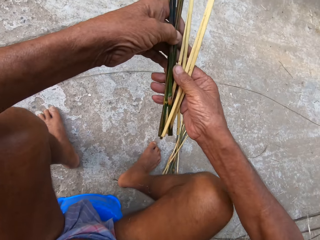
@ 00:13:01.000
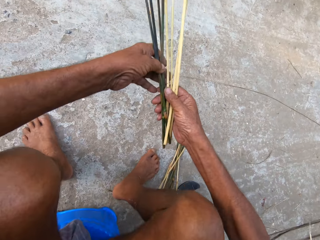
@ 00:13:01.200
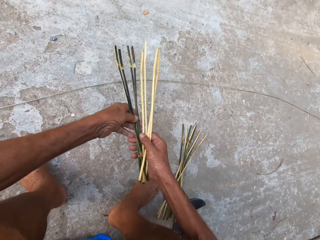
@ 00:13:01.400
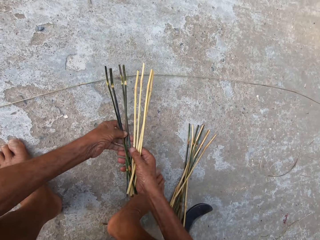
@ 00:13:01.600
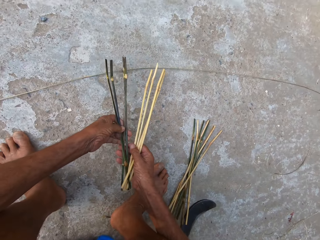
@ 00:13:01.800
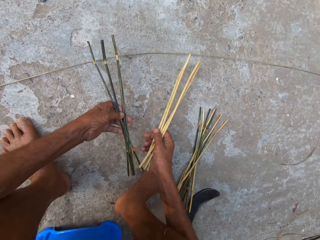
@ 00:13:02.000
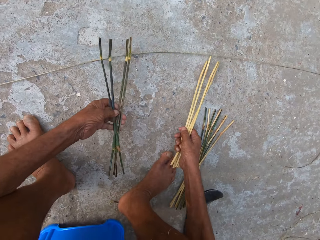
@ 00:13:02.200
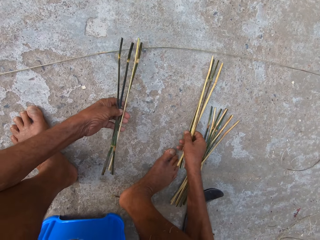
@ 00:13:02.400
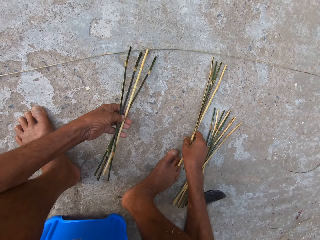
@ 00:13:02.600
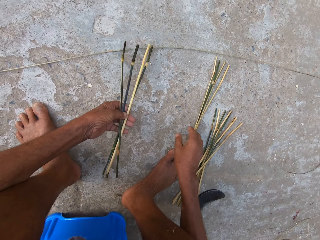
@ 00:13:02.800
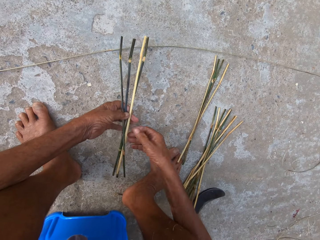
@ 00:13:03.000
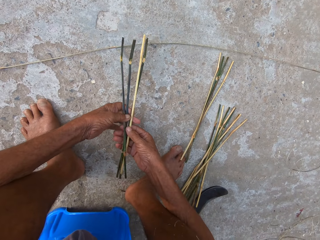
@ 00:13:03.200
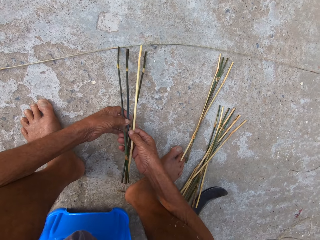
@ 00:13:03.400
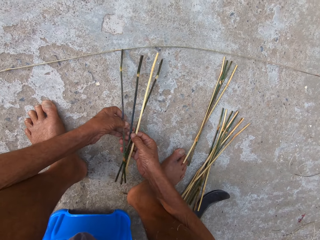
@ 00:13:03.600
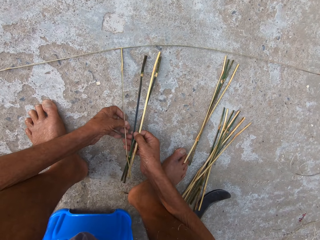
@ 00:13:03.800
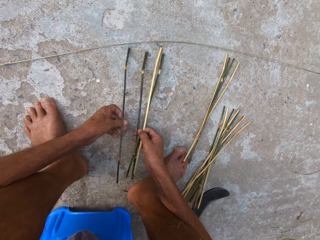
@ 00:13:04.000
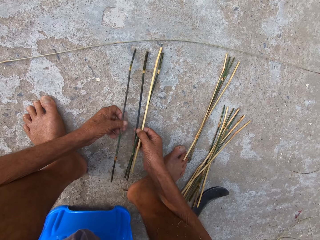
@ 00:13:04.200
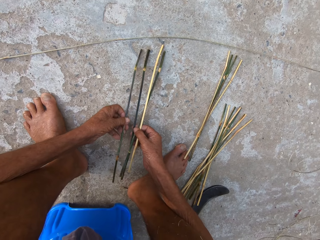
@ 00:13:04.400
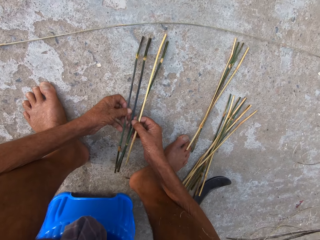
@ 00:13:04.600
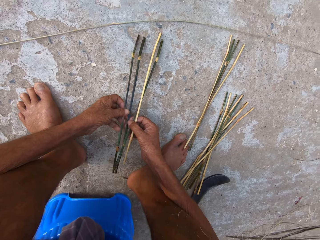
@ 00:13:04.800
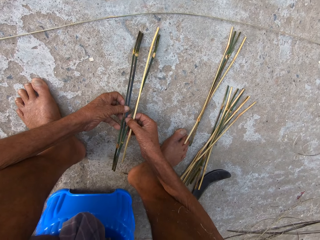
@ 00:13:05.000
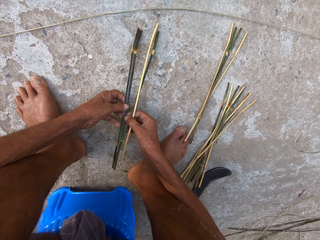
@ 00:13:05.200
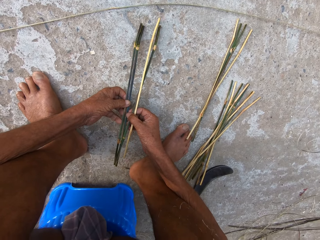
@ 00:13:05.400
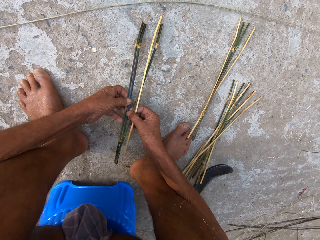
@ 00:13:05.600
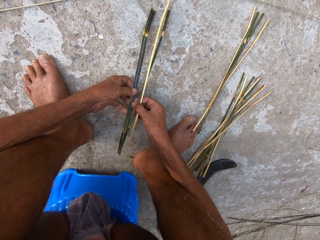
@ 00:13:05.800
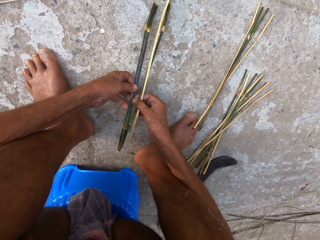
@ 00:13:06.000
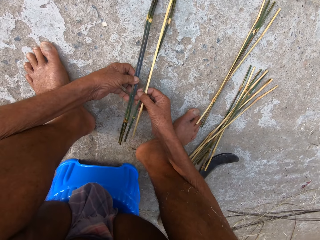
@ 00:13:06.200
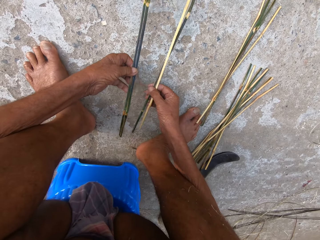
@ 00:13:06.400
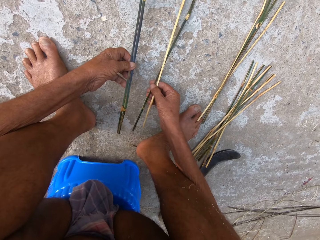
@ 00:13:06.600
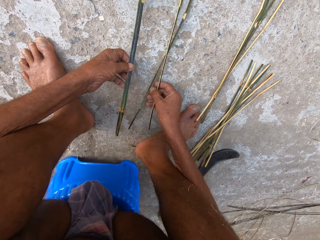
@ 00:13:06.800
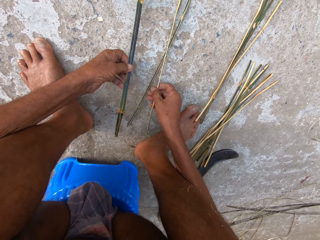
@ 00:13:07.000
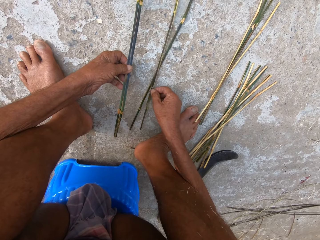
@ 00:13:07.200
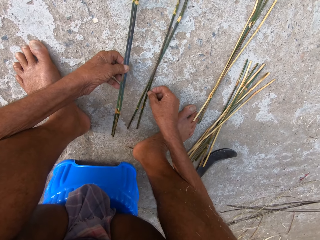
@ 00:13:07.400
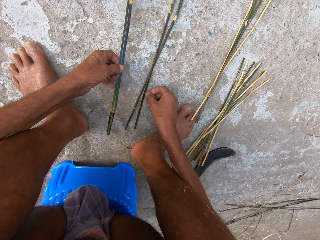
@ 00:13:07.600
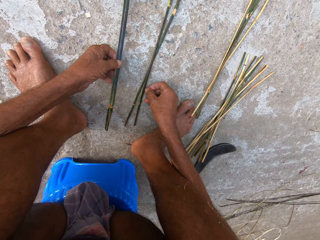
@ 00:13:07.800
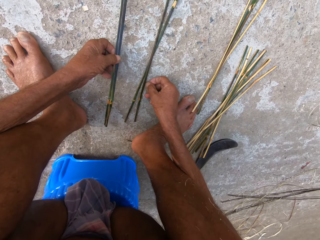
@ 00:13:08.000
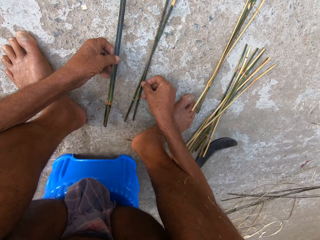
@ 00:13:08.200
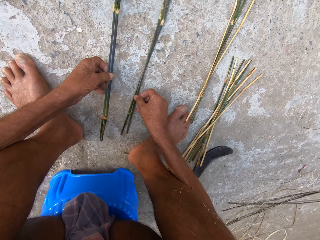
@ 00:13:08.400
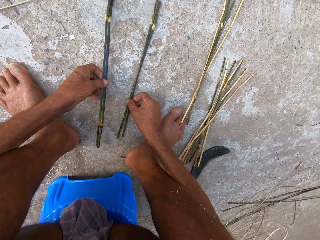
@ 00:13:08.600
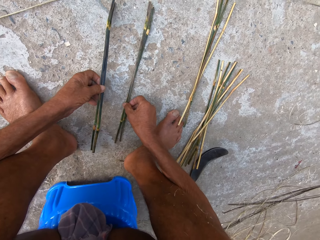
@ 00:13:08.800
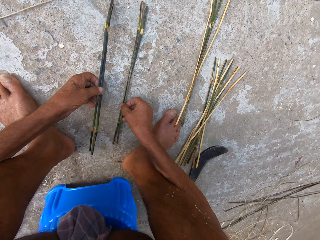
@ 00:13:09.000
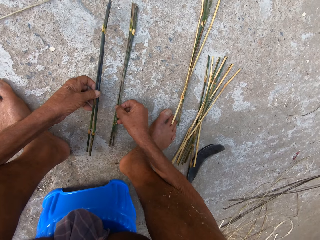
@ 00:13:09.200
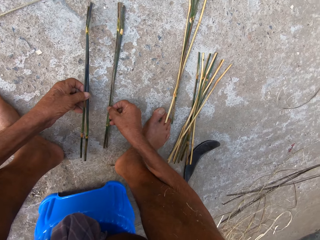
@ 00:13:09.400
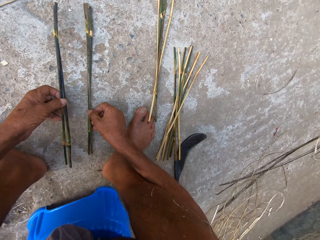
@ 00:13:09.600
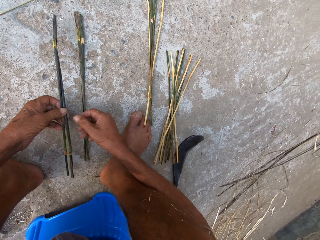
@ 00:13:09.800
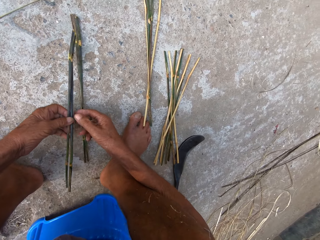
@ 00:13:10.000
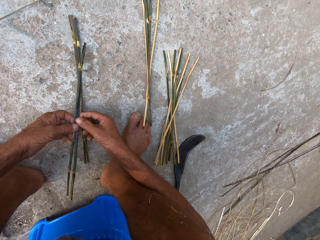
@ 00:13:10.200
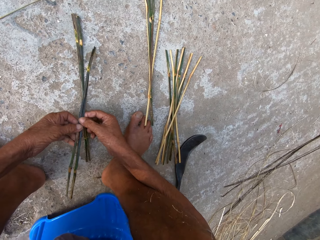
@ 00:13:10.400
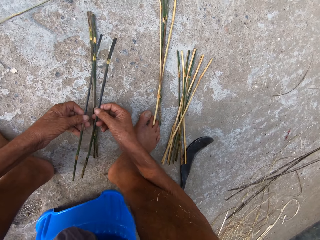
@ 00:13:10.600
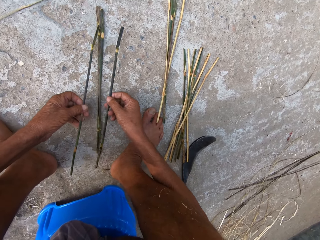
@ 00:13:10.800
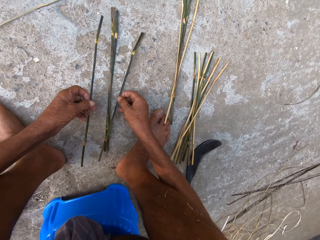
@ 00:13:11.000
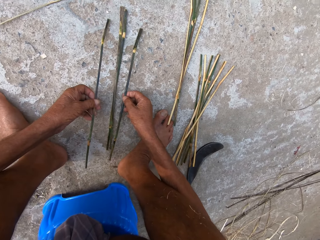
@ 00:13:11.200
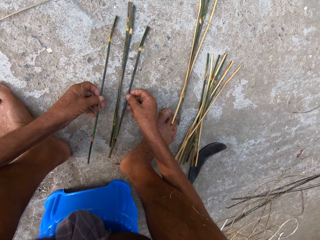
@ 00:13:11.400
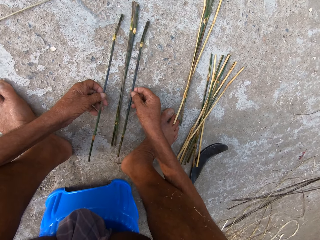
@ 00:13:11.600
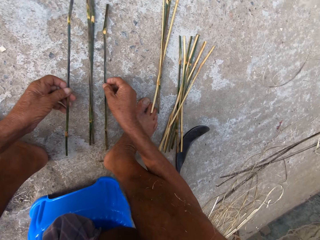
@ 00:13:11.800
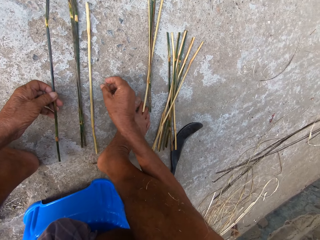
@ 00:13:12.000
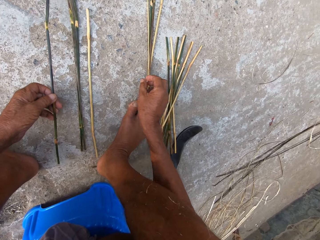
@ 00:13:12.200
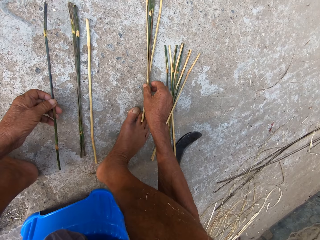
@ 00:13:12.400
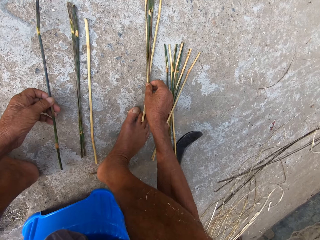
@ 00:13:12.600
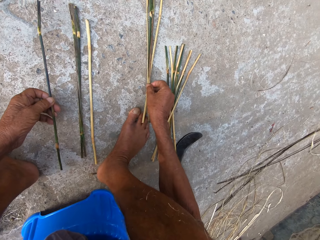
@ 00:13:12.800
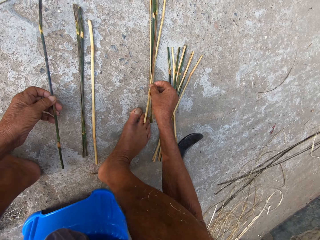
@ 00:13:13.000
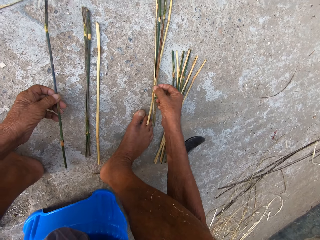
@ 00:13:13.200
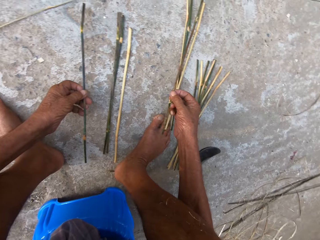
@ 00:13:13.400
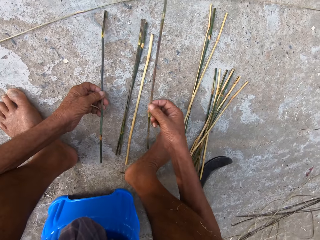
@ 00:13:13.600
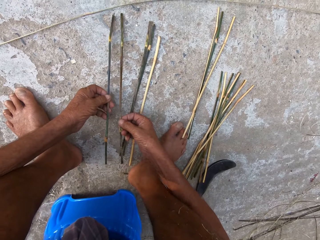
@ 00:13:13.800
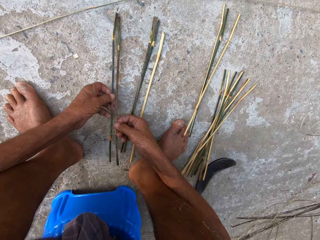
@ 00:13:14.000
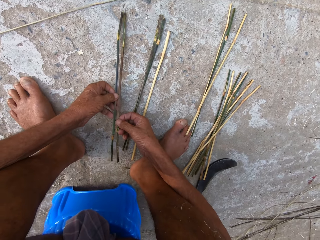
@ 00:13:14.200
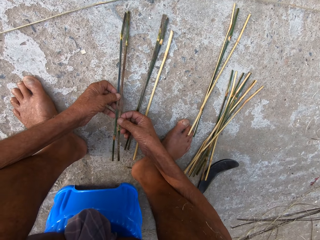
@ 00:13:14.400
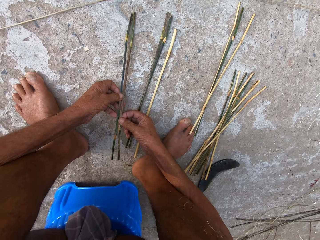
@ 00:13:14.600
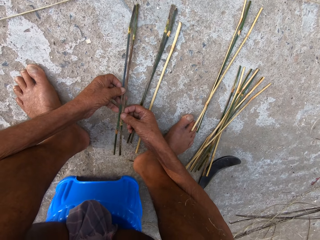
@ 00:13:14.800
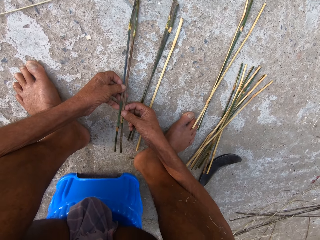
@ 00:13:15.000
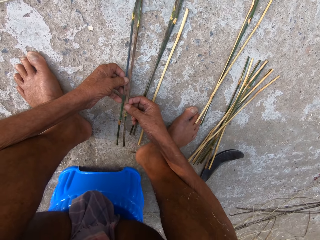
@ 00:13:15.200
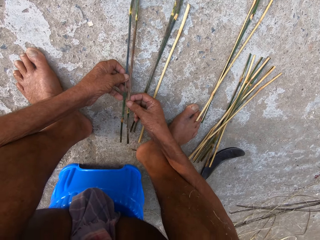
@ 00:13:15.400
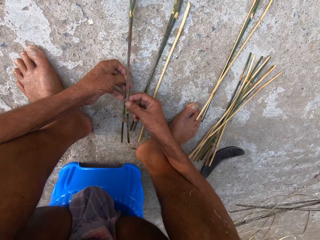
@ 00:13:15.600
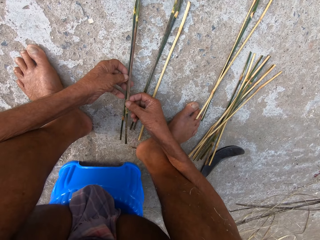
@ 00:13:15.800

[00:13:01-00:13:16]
The camera wearer divides the coconut frond bunch with both hands. He drops the coconut frond bunch in his right hand on the ground. He divides the coconut frond bunch in his left hand with both hands. He drops the coconut frond bunch in his right hand on the ground. He divides the coconut frond bunch with both hands. He drops the coconut frond in his right hand on the ground. He picks up a coconut frond with his right hand from the ground.

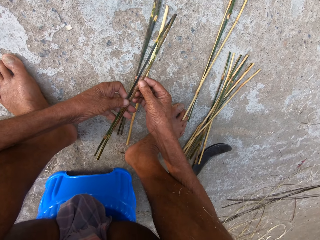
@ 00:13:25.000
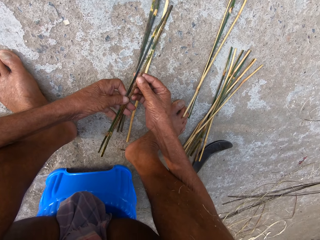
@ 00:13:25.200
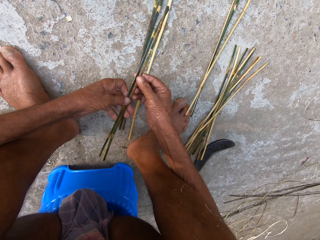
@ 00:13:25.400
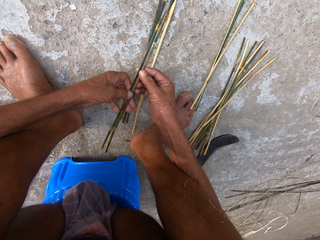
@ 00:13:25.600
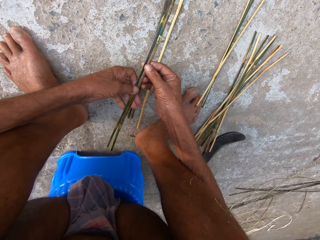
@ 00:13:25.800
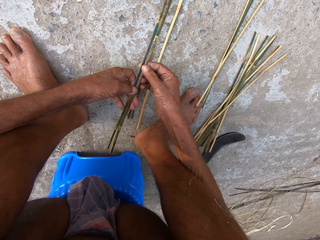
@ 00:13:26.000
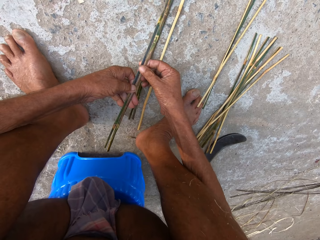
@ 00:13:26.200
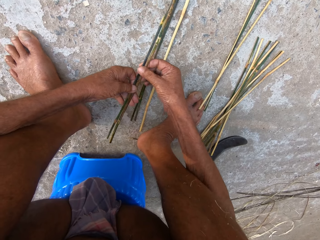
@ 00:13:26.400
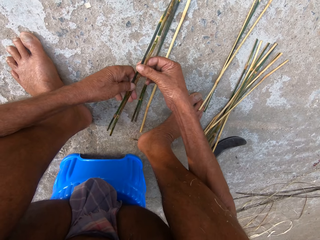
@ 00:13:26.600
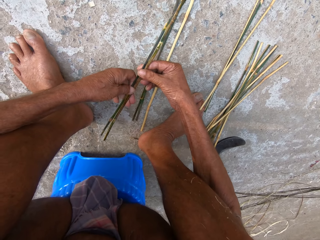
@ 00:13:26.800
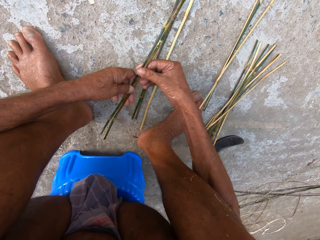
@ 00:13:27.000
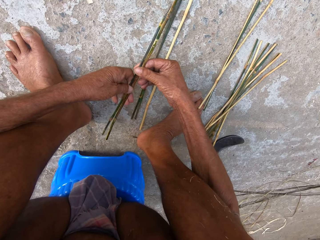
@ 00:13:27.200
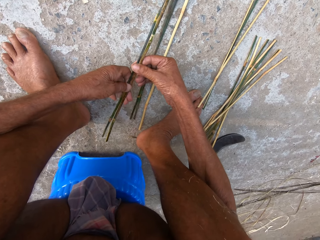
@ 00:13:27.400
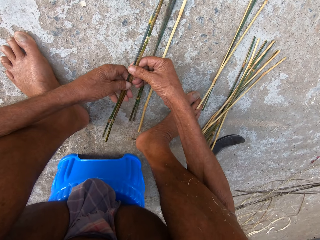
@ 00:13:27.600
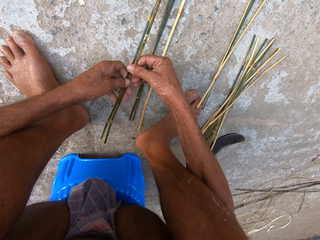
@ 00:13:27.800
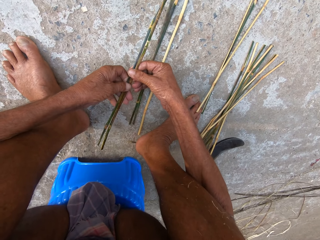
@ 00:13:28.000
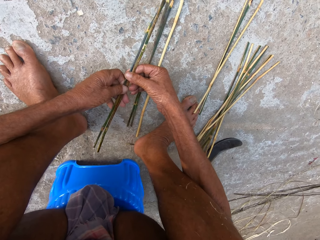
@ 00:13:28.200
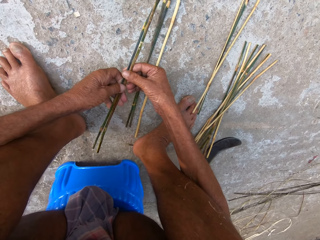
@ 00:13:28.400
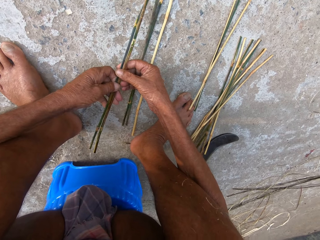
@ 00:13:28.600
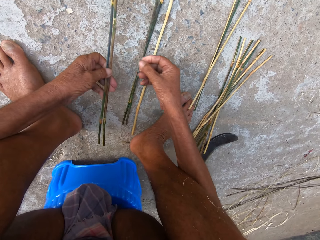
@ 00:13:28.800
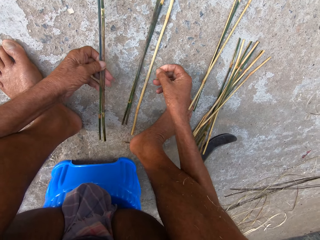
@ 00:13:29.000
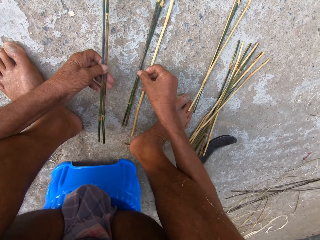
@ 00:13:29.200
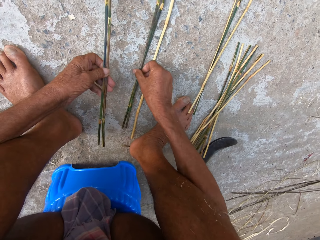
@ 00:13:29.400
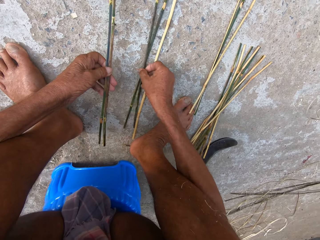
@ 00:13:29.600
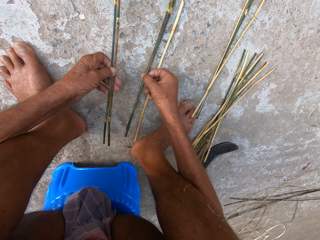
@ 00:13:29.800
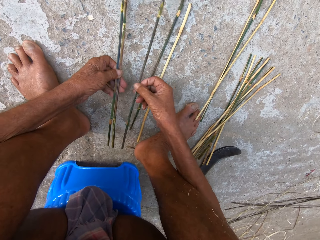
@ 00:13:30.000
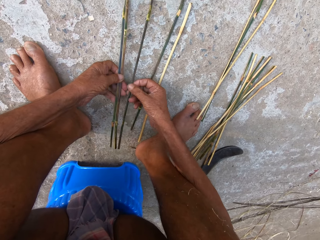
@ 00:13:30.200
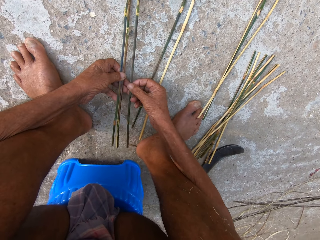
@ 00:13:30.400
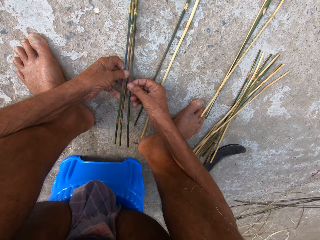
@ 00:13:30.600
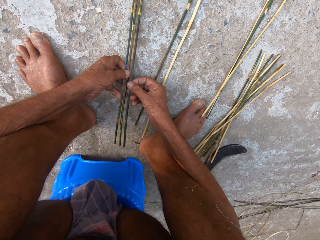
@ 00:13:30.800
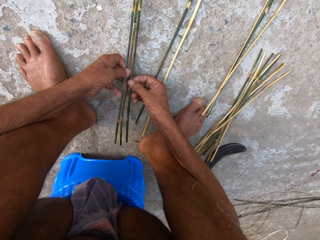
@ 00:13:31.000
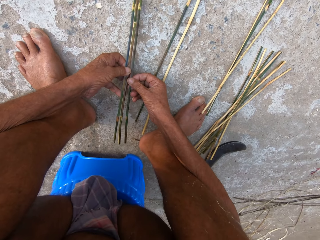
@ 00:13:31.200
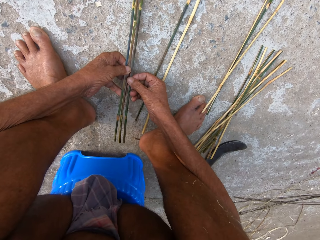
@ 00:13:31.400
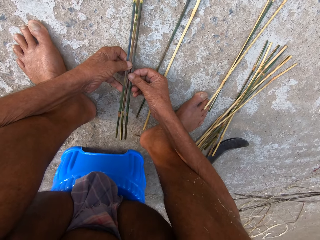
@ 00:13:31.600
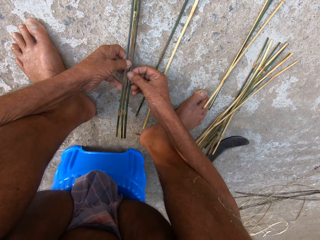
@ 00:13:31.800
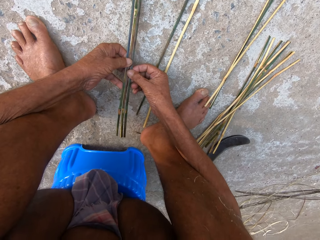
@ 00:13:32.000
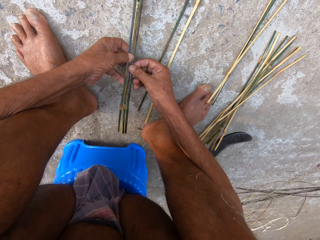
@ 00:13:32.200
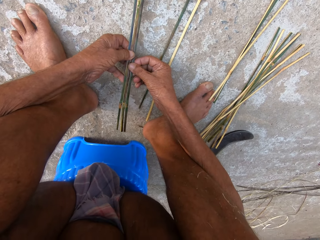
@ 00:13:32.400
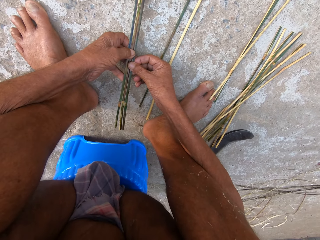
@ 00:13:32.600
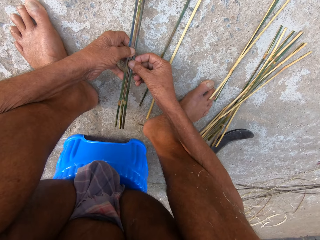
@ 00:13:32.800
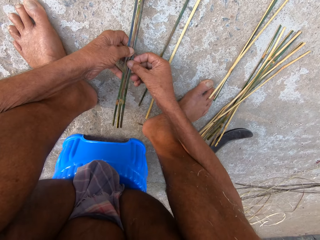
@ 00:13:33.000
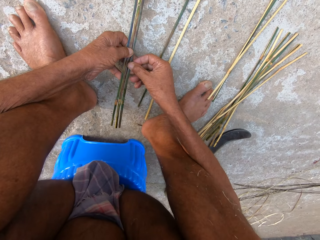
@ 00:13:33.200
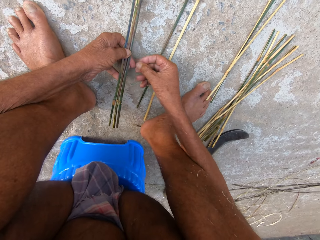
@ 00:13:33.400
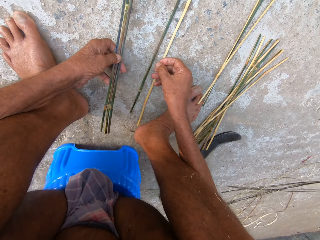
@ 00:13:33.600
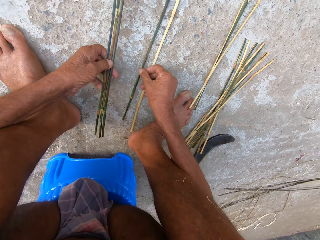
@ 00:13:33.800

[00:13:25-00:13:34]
The camera wearer arranges the sticks. He picks up a coconut frond with his right hand from the ground.
